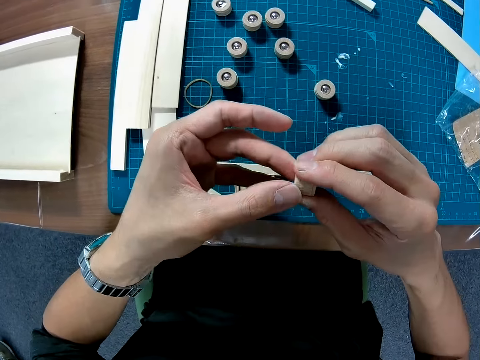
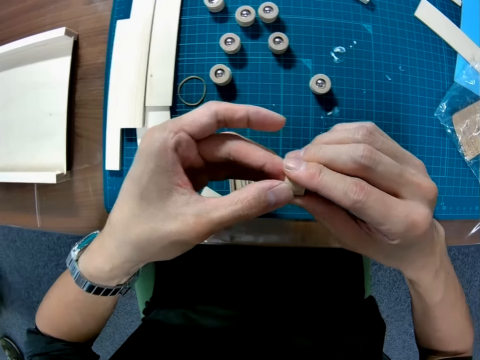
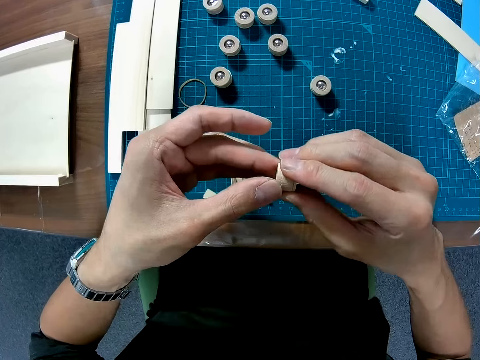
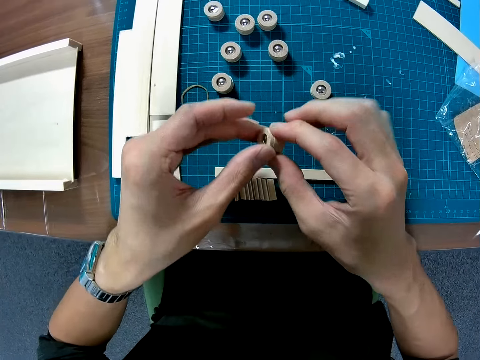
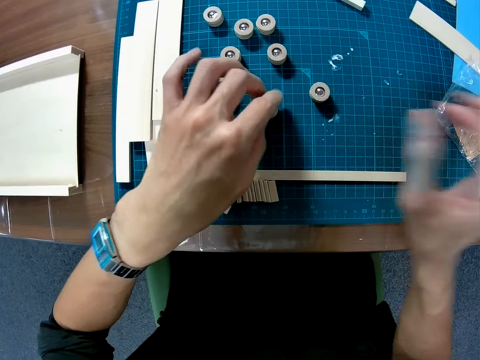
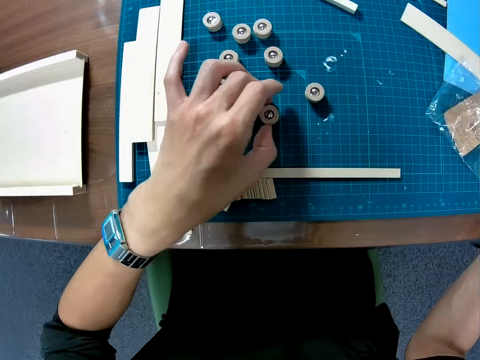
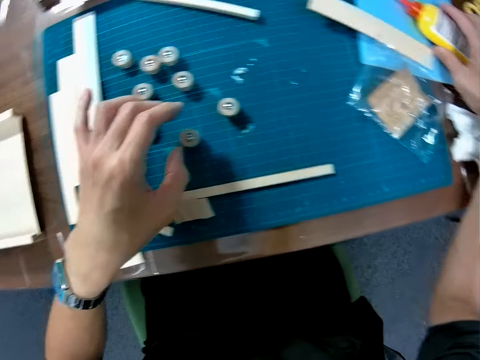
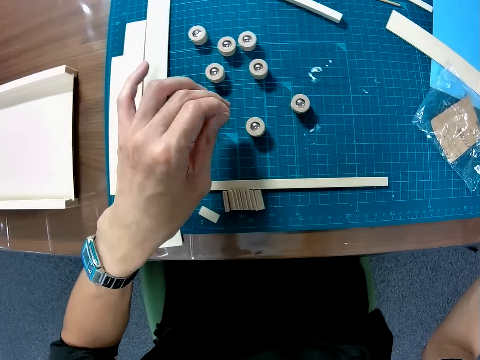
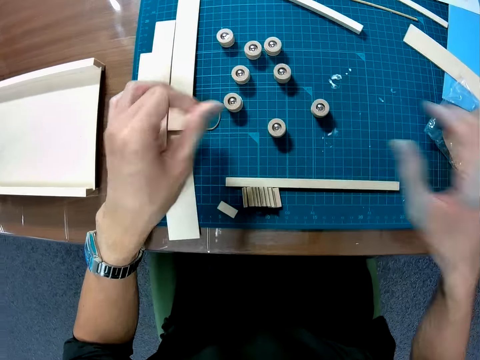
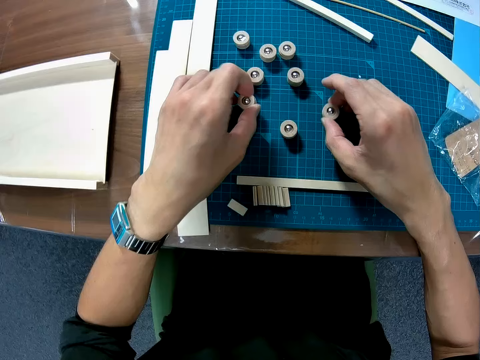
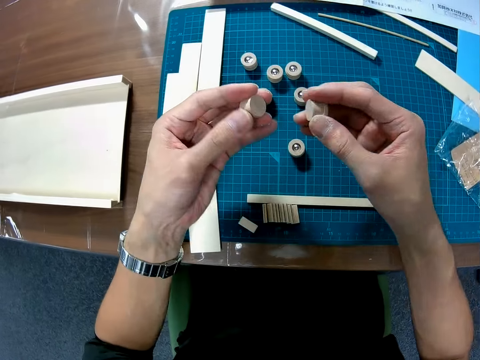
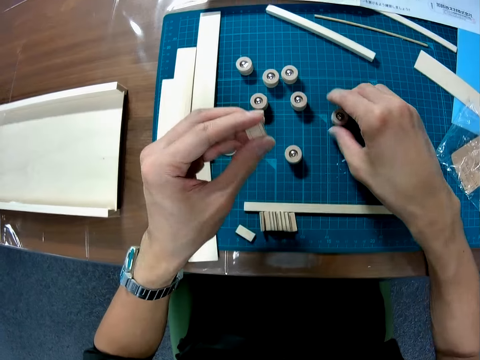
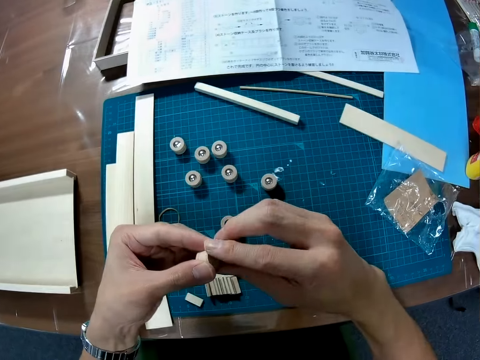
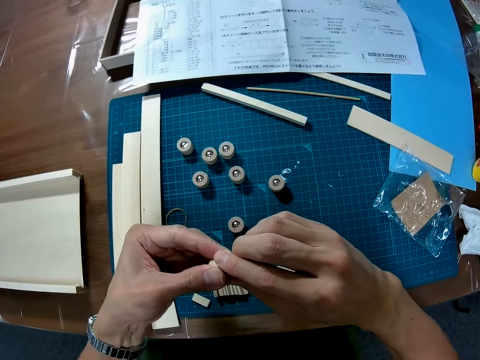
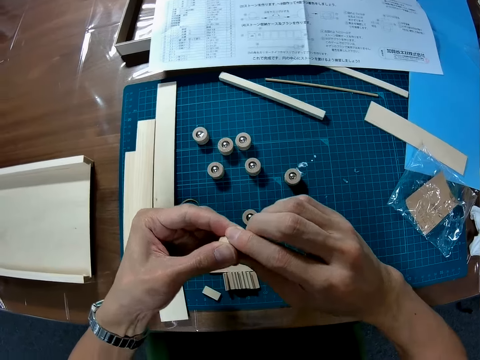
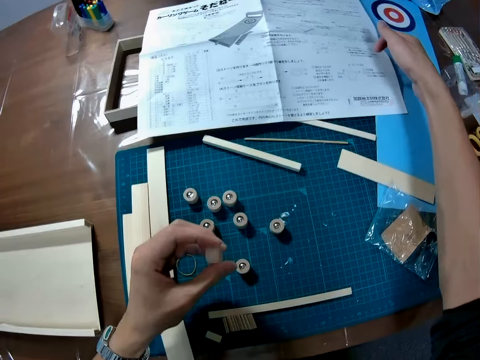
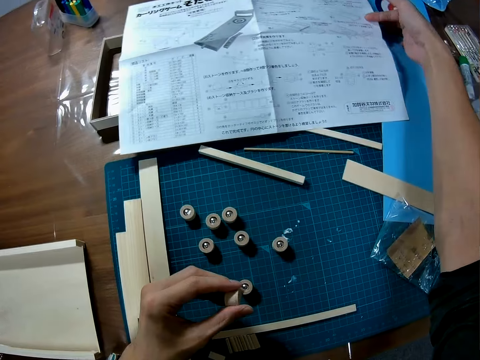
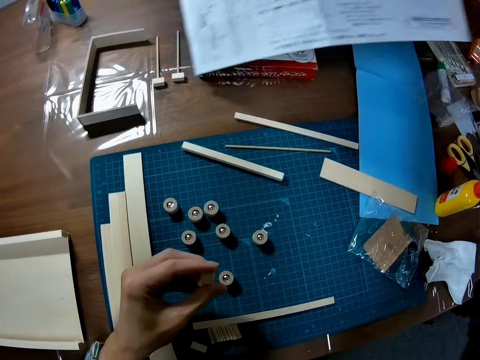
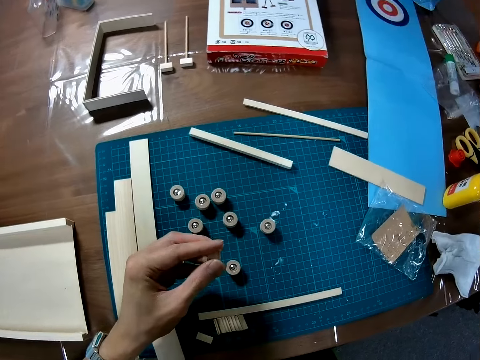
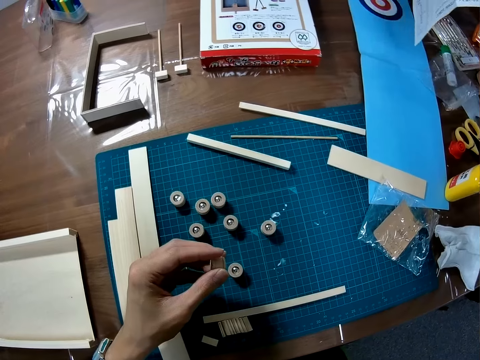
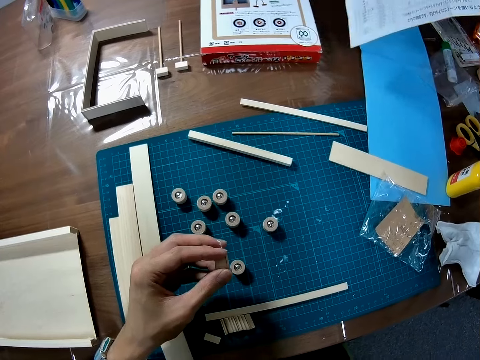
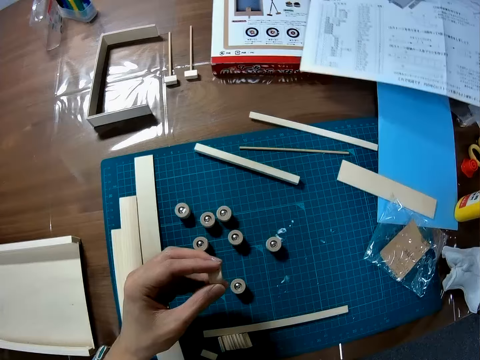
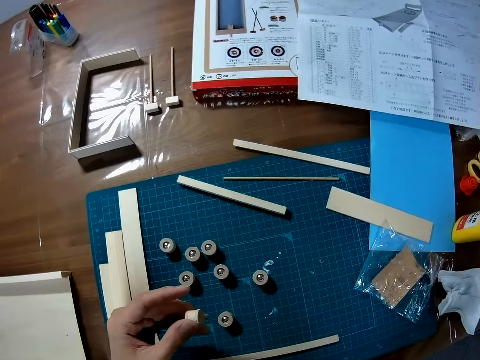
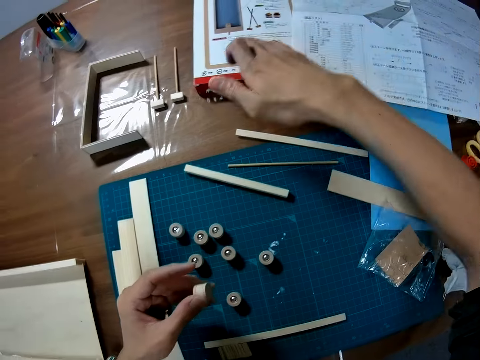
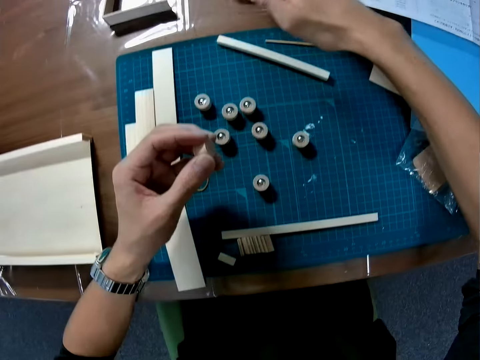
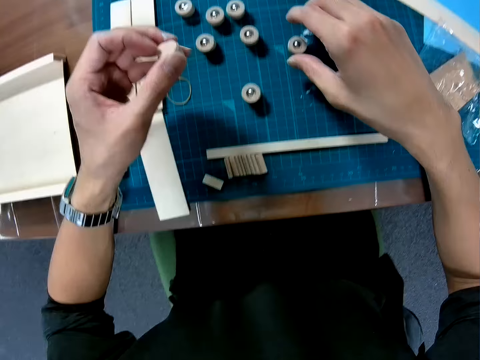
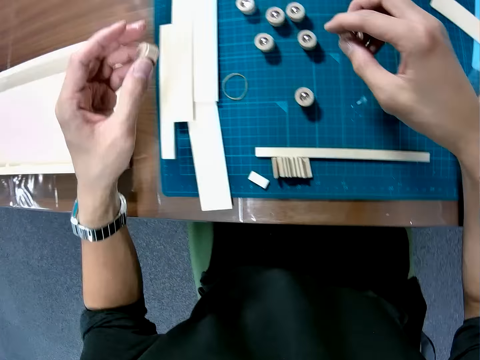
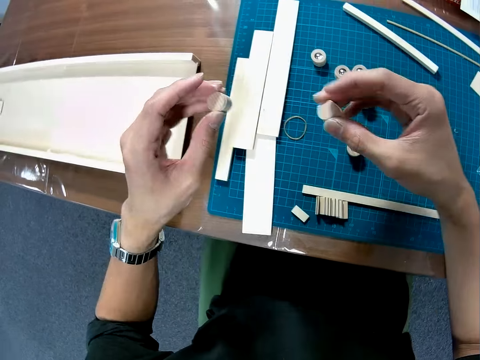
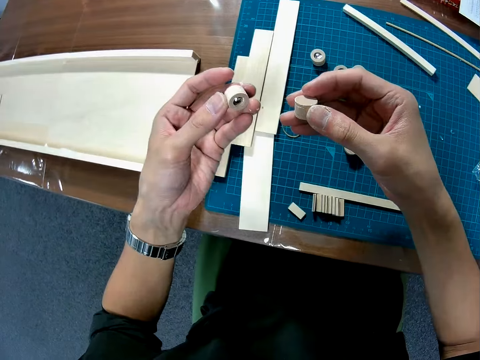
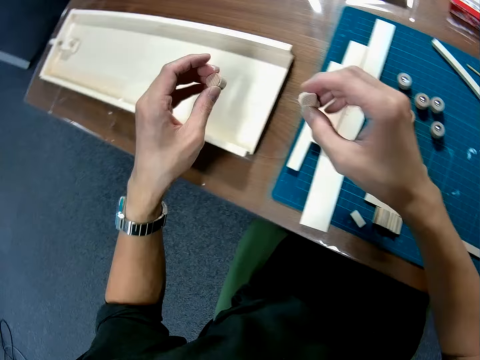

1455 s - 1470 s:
The camera wearer drops the wood on the table. He stands the glue bottle on the table. He picks two small woods with both hands from the table. He drops the small wood on his right hand. He adjusts the small wood with both hands. He picks an instruction manual on the table with his right hand. He drops the instruction manual. He repositions a box. He picks a small wood with his right hand from the table.

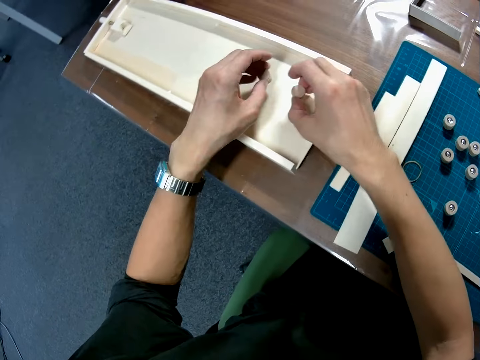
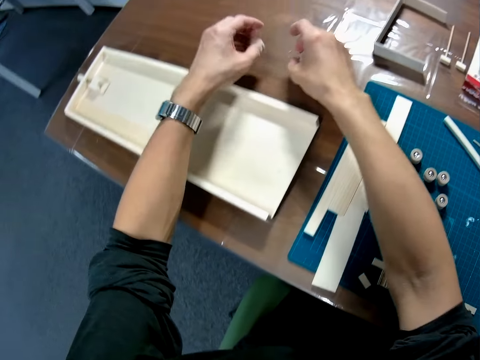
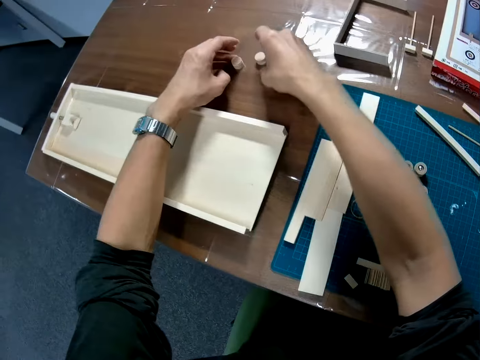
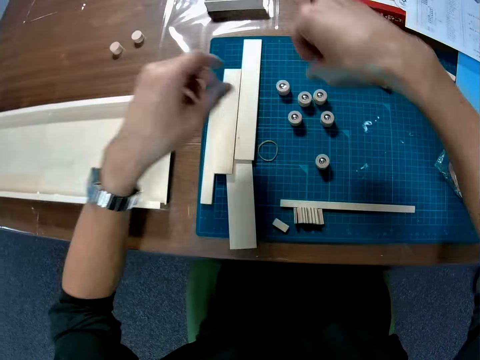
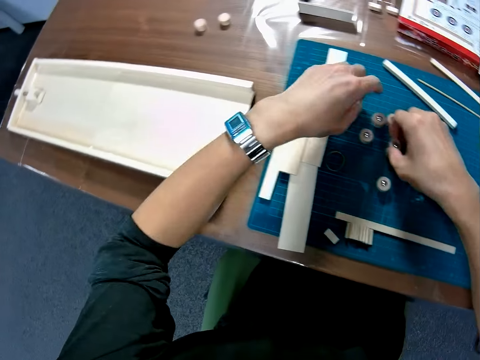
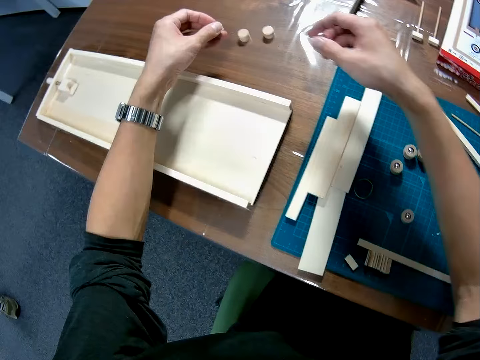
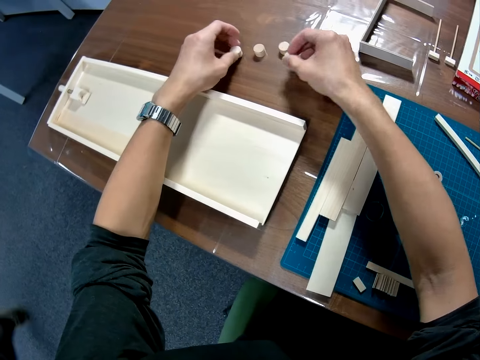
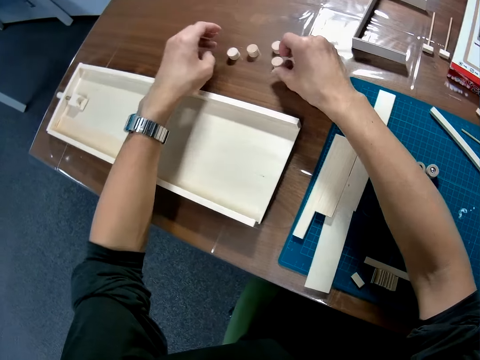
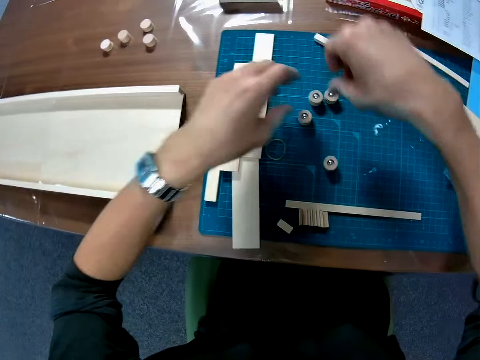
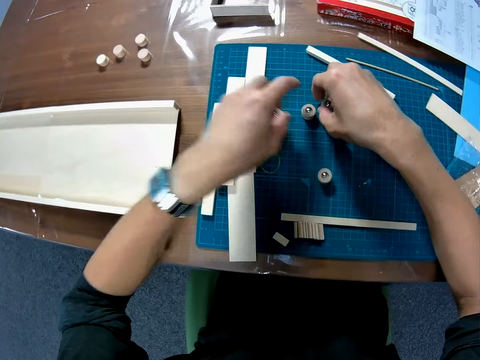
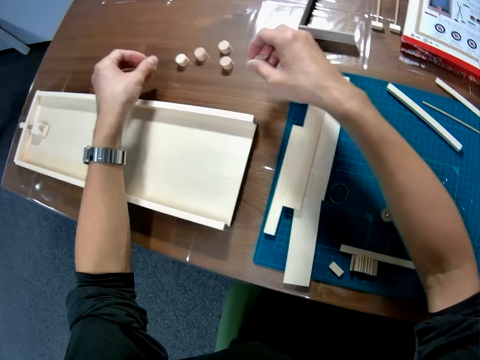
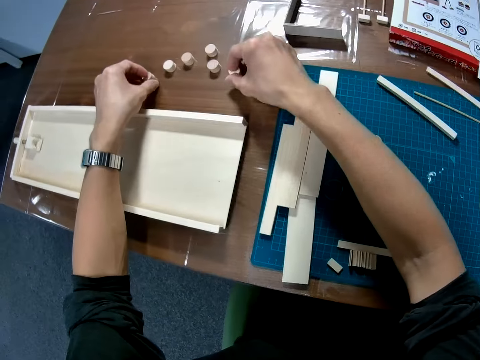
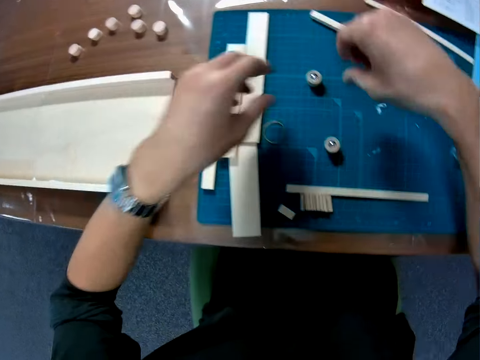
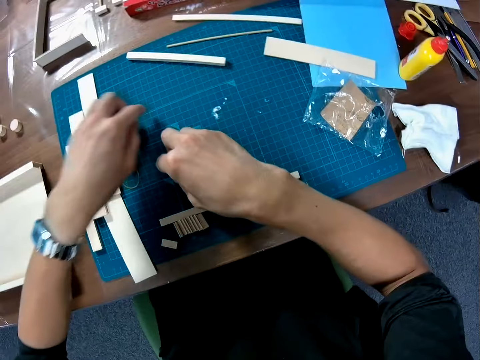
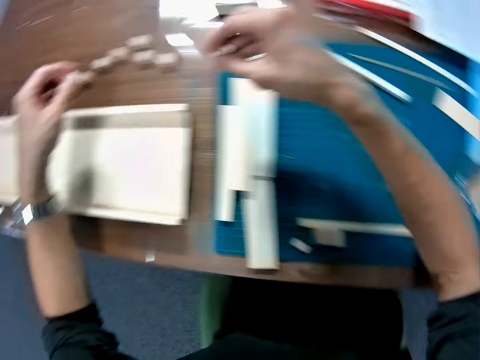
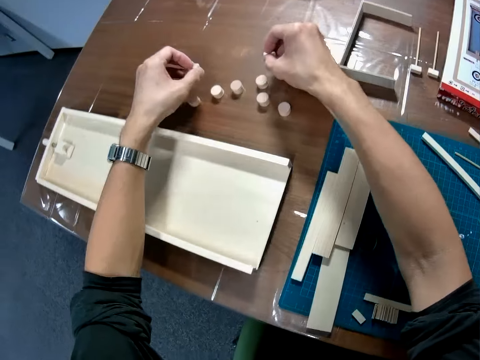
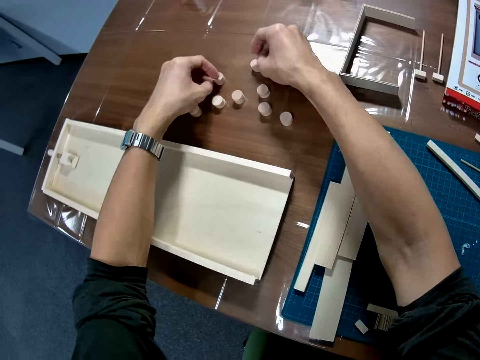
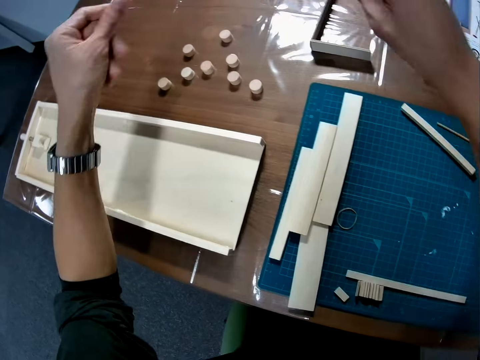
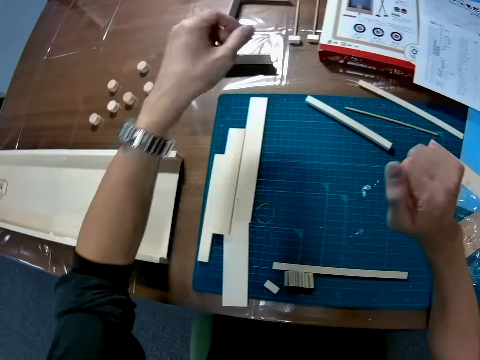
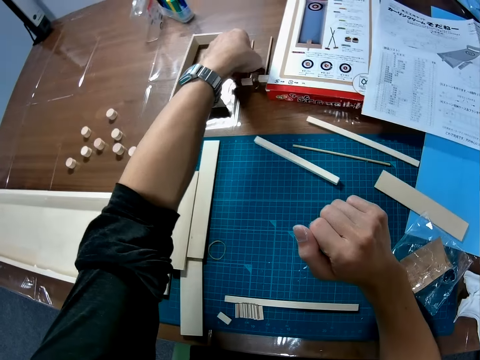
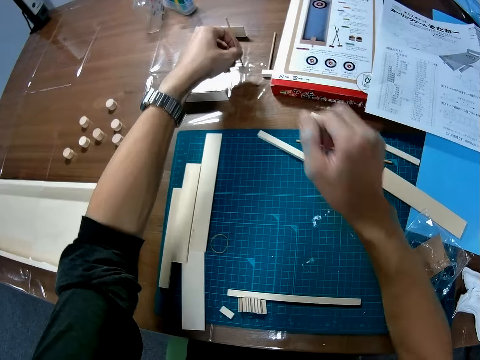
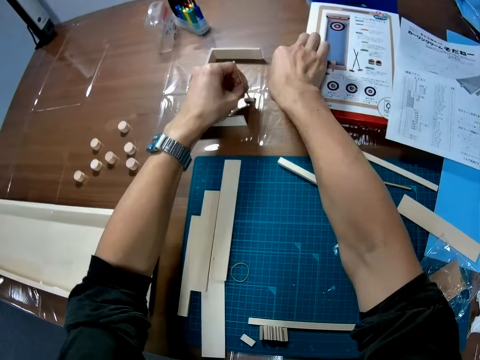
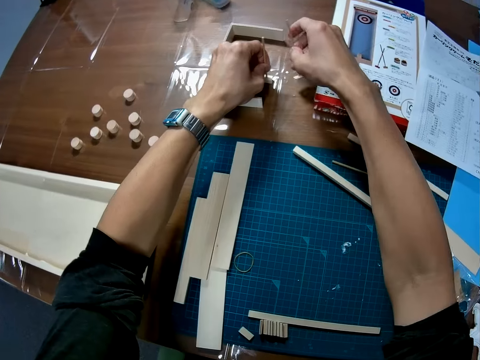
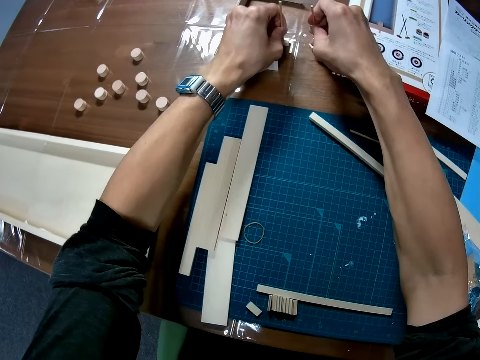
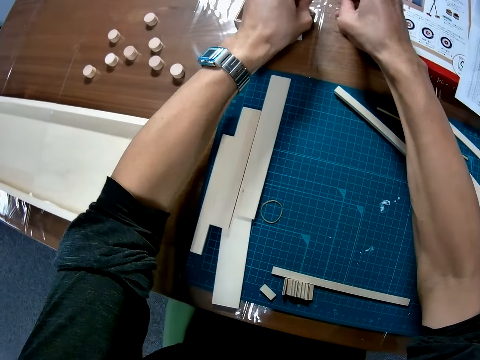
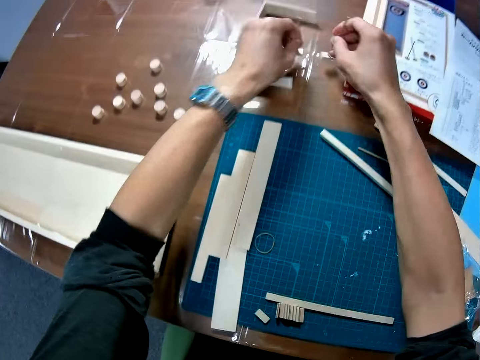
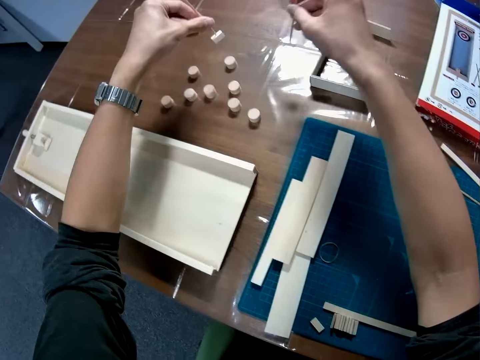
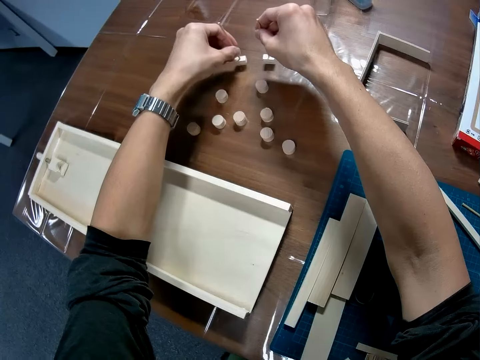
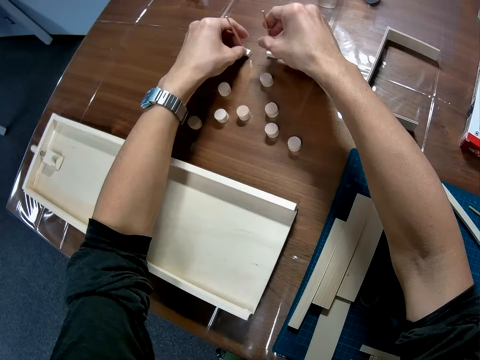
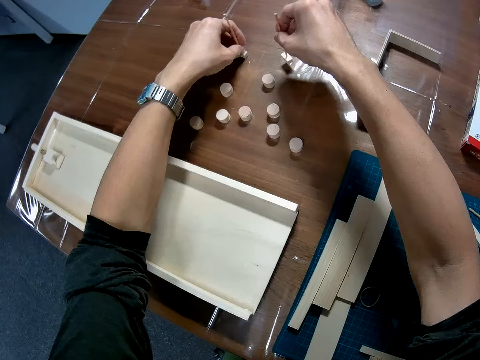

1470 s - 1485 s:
The camera wearer picks a wooden piece. They drop the two small woods on both hands on the table. They pick two small woods with both hands from the table. They drop the two small woods on both hands on the table. They pick two small woods with both hands from the table. They drop the two small woods on both hands on the table. They pick two small woods with both hands from the table. They drop the two small woods on both hands on the table. They pick two tiny woods from the table with both hands. They pick wooden sticks. They drop the two tiny woods on both hands on the table.
